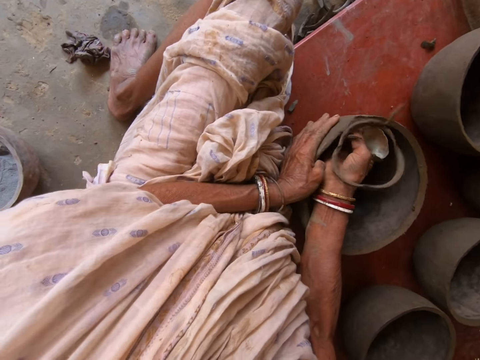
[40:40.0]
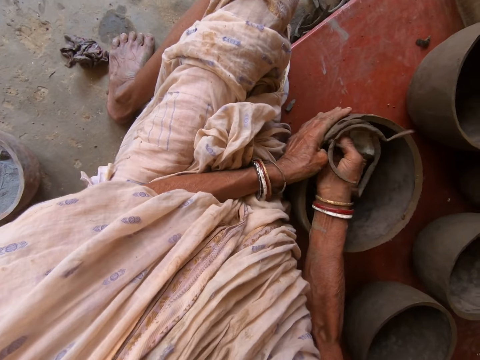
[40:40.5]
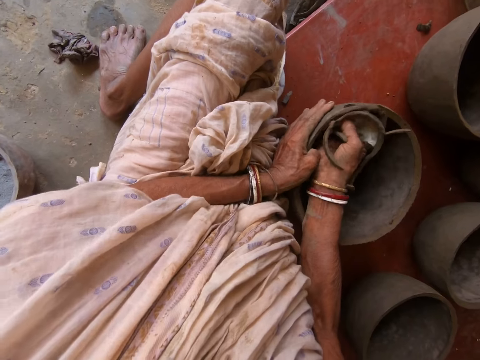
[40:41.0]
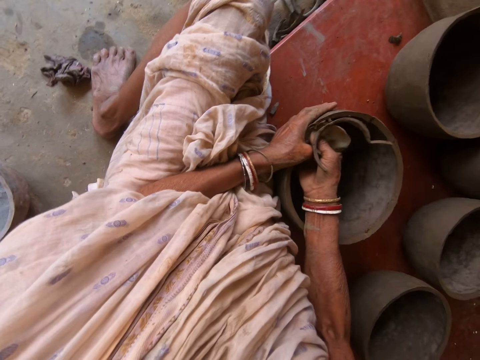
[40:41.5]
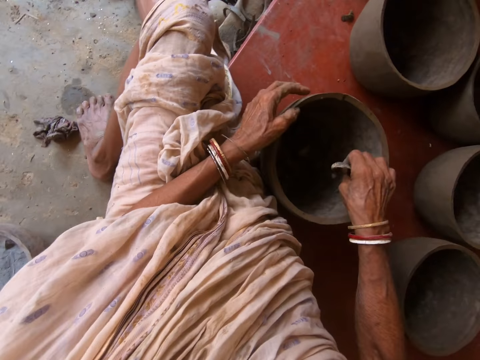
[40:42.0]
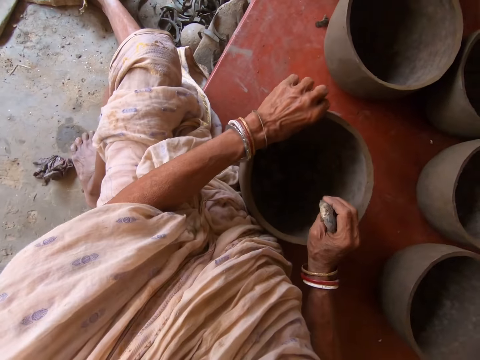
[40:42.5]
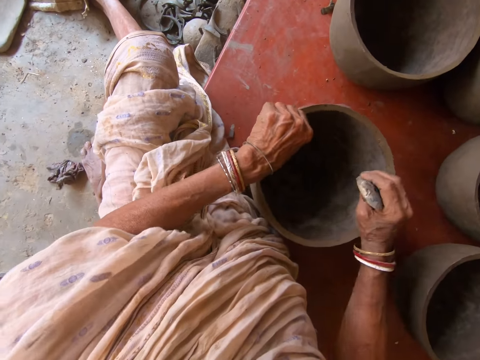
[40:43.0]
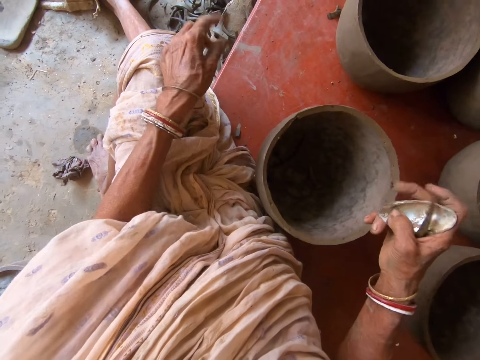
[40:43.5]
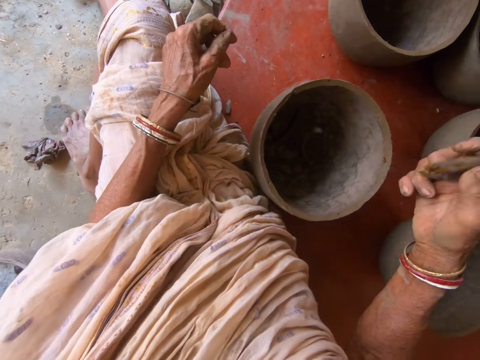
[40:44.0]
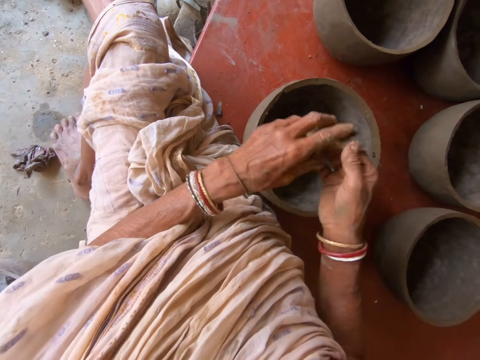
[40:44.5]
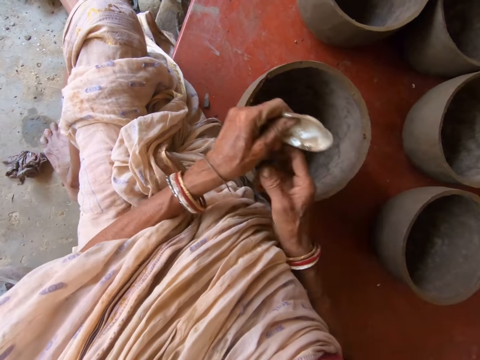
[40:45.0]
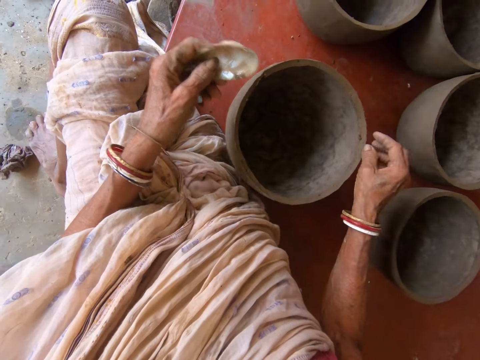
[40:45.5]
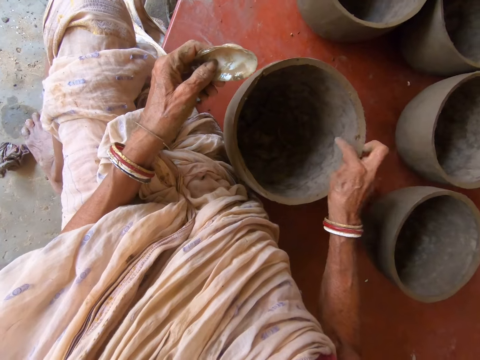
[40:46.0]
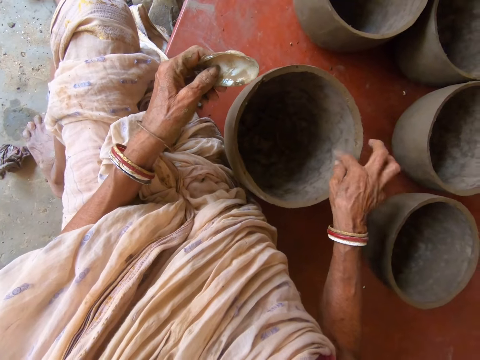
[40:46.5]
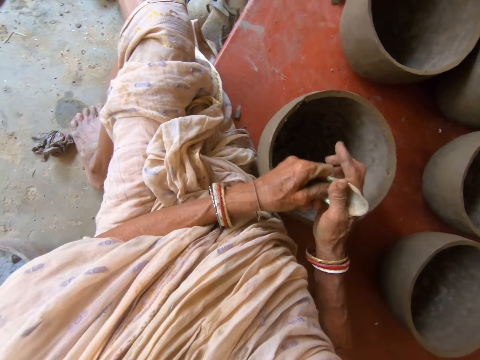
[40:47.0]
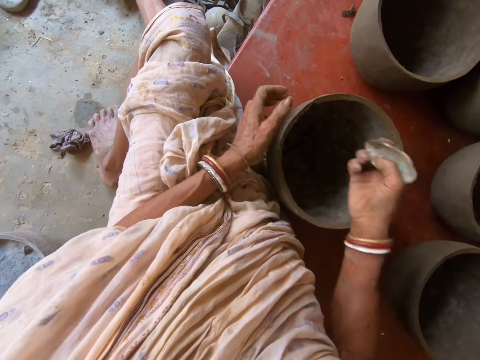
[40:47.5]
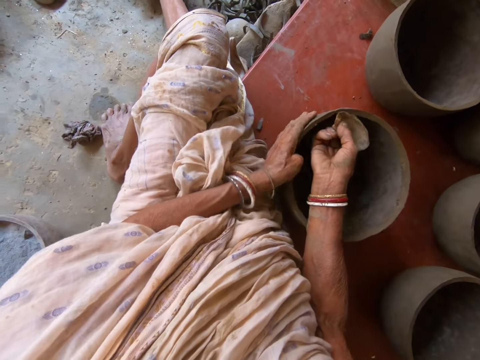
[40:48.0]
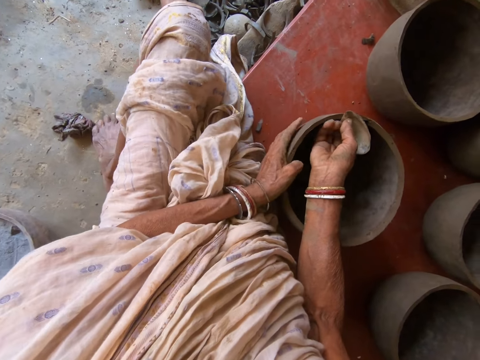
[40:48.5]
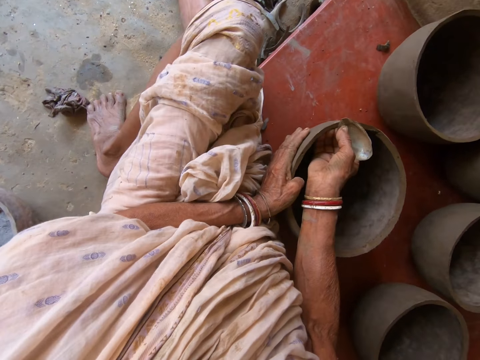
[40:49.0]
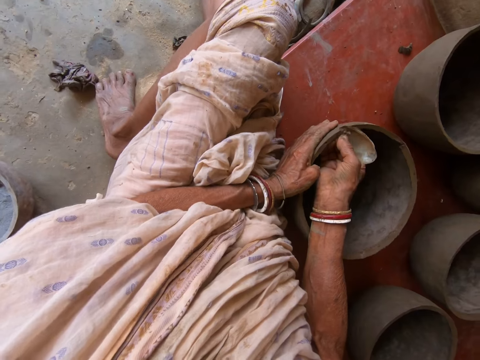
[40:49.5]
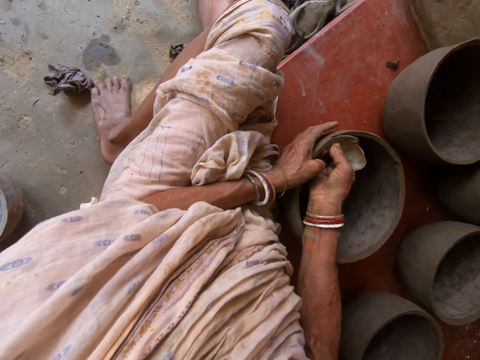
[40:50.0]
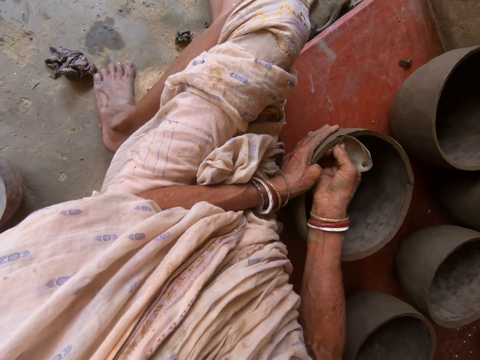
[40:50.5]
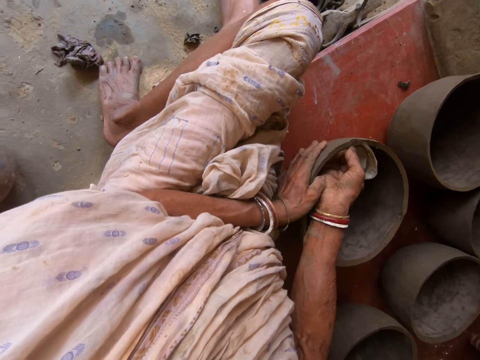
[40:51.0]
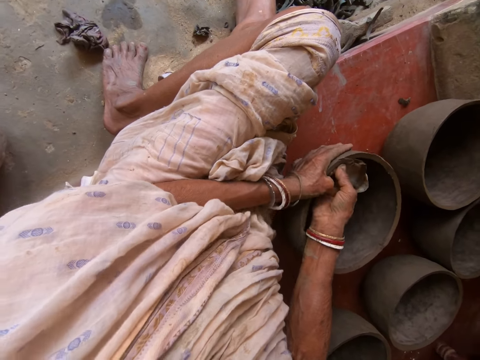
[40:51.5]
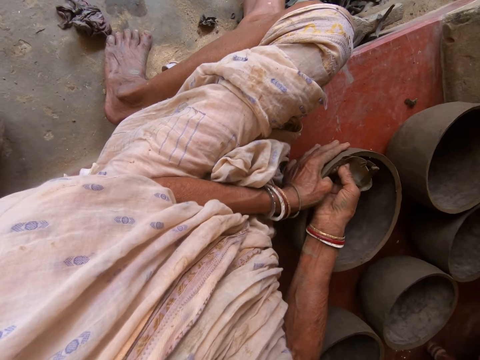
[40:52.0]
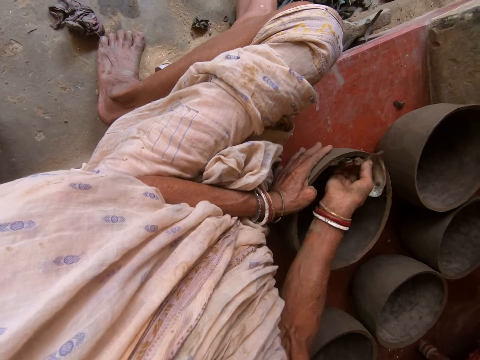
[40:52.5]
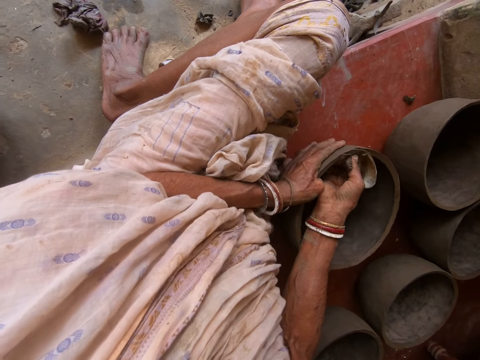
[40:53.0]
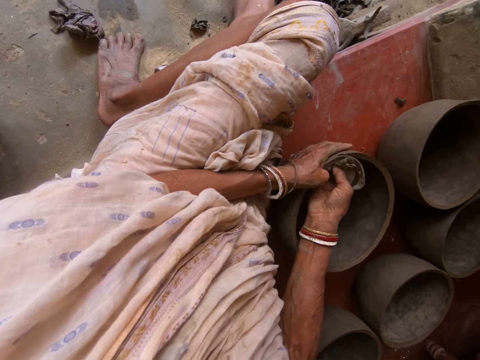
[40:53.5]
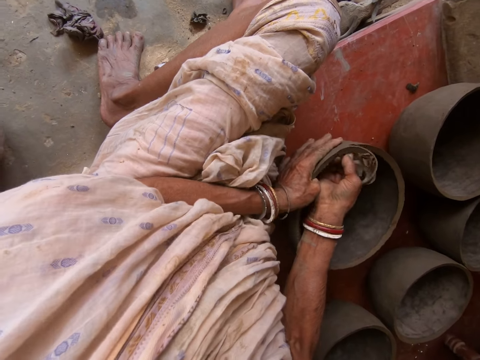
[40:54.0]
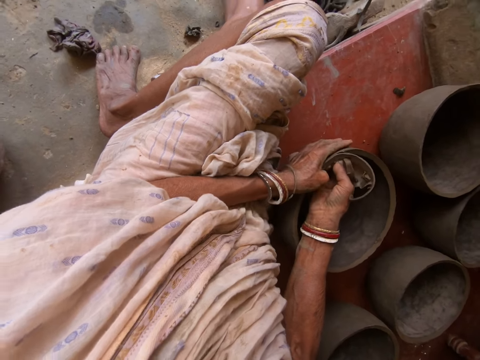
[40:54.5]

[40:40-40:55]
The camera wearer smoothens the edge of the clay pot with her left hand. She moves the pot. She passes the shell to her left hand. She smoothens the edge of the clay pot with her right hand. She passes the shell to her right hand. She holds the clay pot on the floor with her left hand. She moves the hands. She cuts the edge of the clay pot with the shell in her right hand.

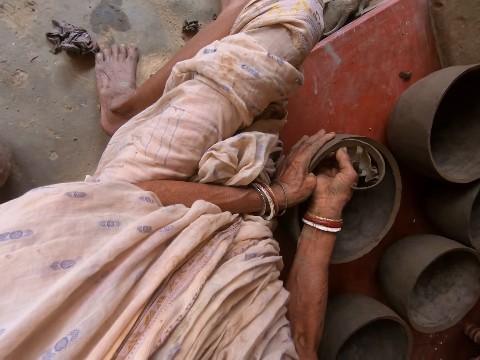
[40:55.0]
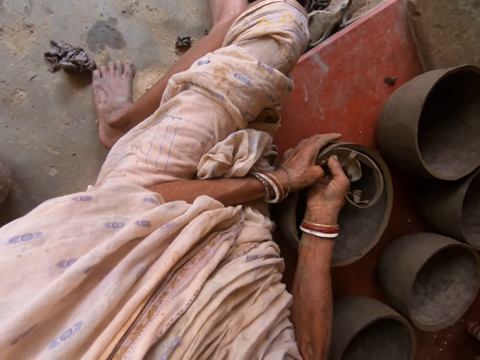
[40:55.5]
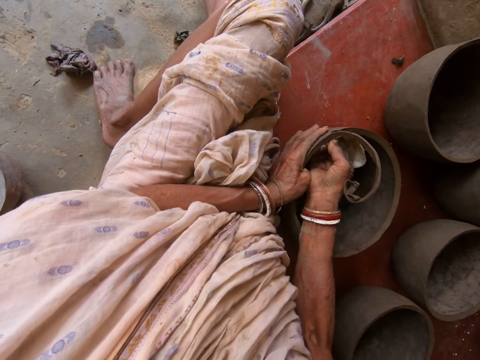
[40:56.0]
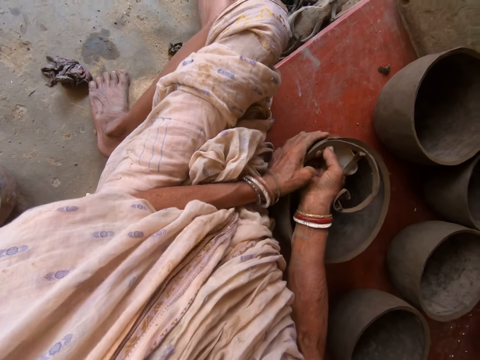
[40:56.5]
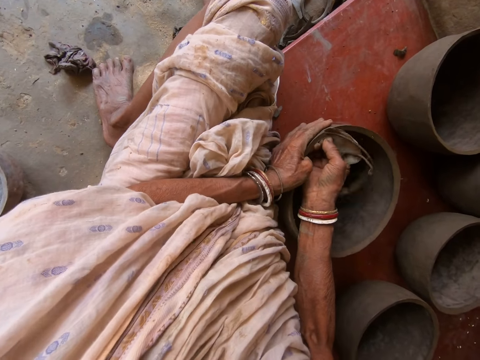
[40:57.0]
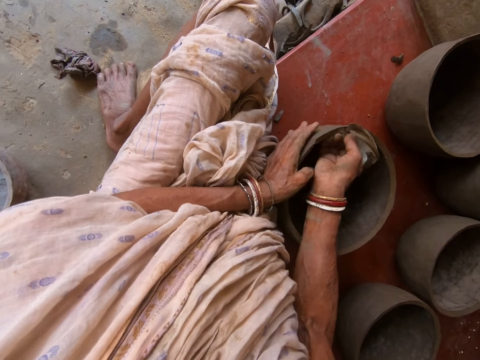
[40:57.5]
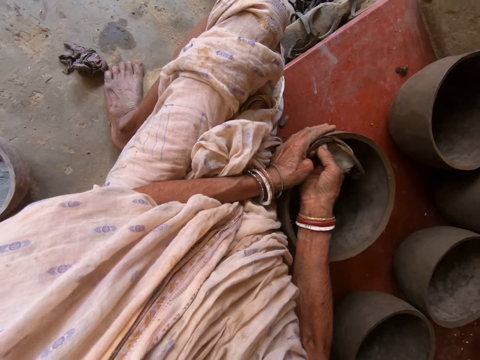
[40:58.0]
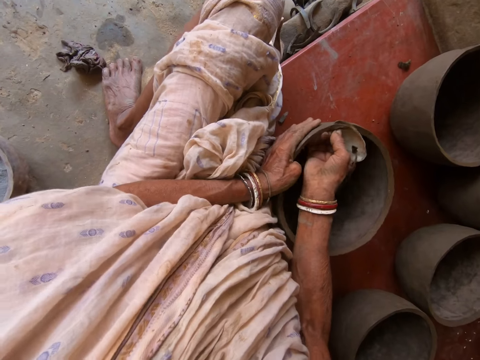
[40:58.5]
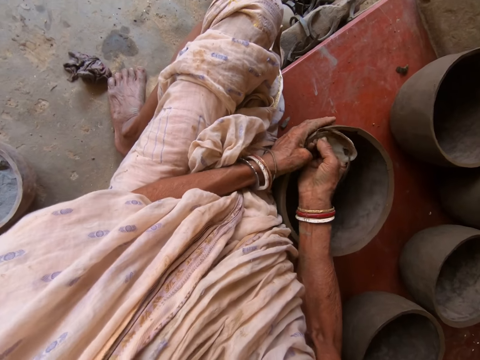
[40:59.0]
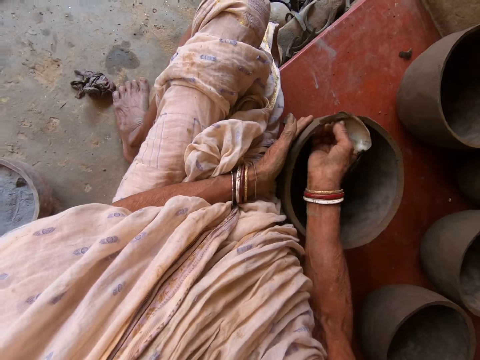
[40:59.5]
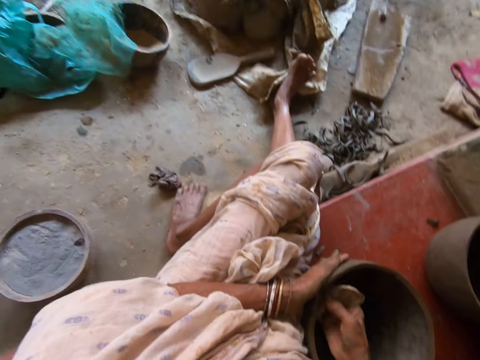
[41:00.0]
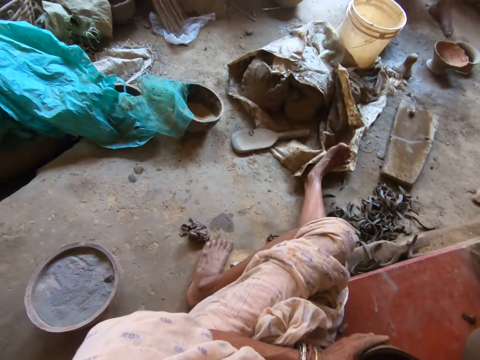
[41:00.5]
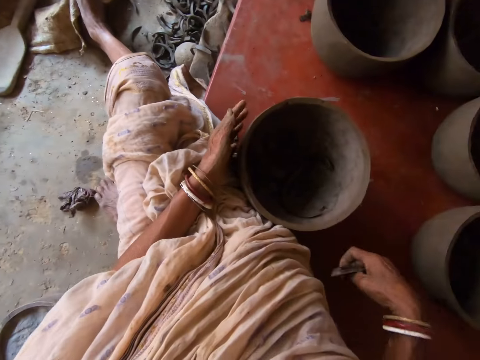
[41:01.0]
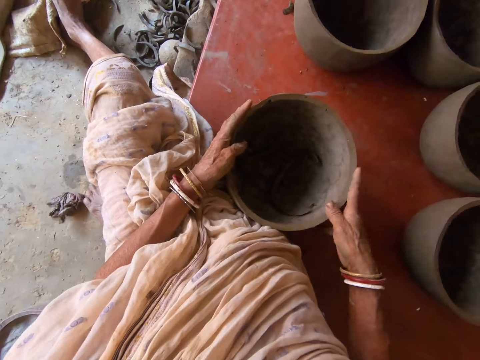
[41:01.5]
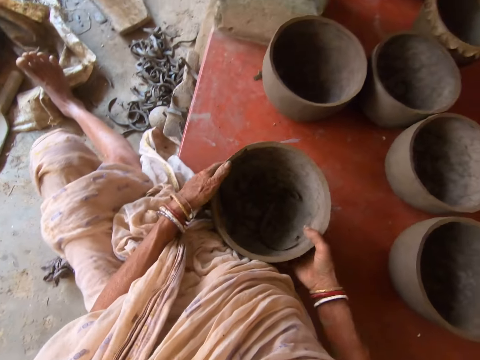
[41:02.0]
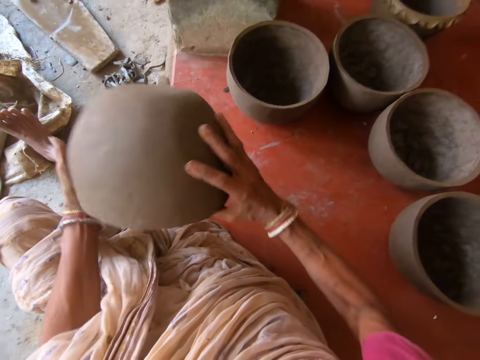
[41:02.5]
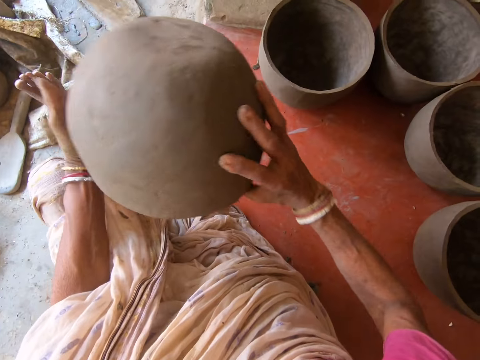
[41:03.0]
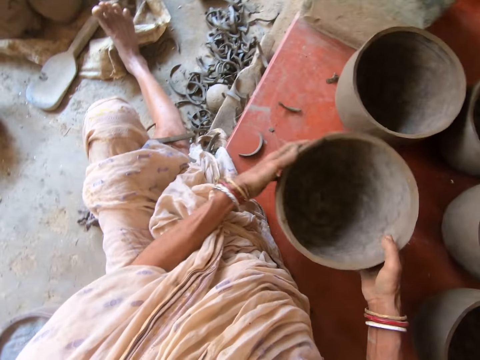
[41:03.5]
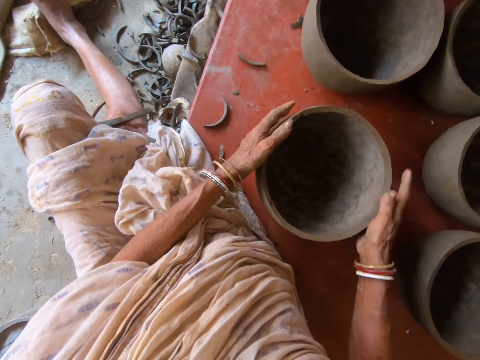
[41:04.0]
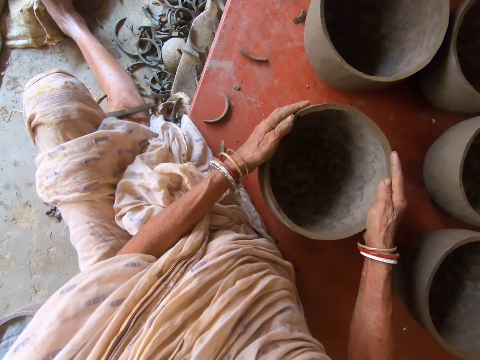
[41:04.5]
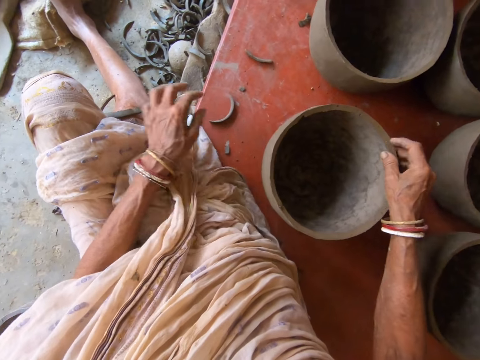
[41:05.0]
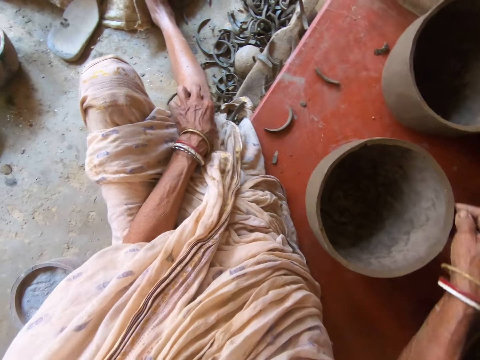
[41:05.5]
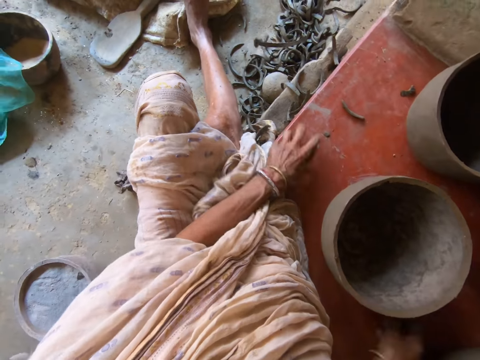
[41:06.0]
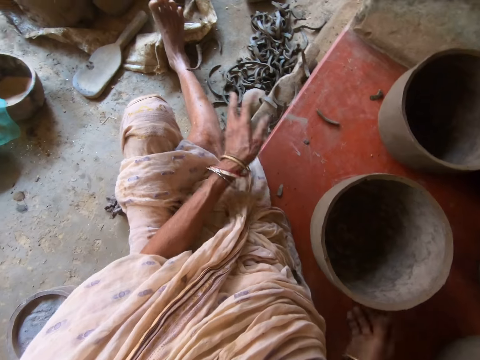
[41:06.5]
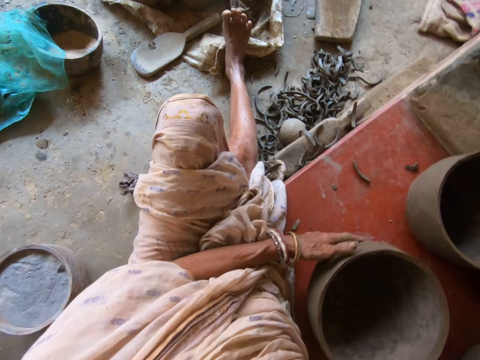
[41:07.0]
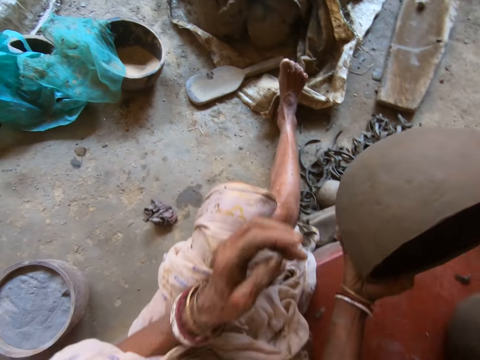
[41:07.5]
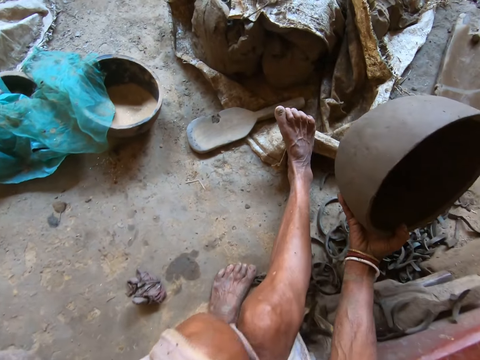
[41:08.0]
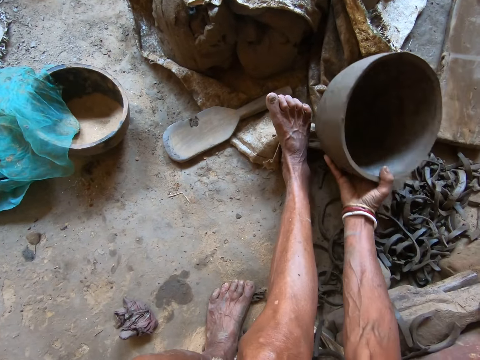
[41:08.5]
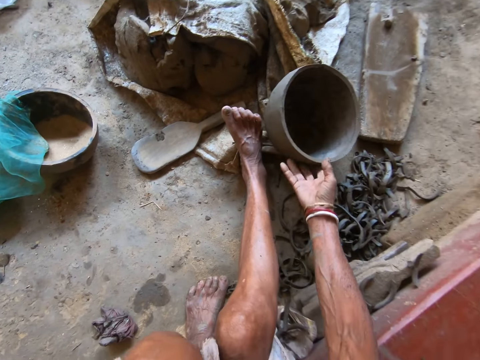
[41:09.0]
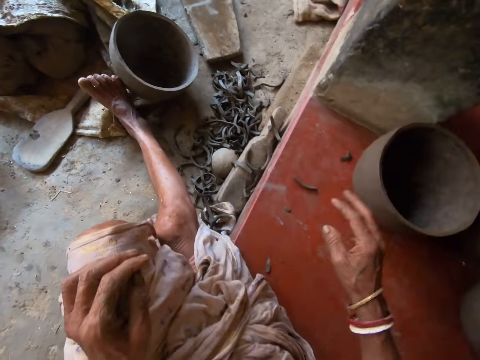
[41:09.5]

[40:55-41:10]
The camera wearer interacts with a man. She drops the shell in her right hand onto the floor. She picks up the clay pot from the floor with both hands. She turns the clay pot in both hands. She places the clay pot onto the floor with both hands. She moves clay on the floor with her left hand. She throws the litter. She picks up the clay pot from the floor with both hands. She places the clay pot onto the floor with her right hand.
